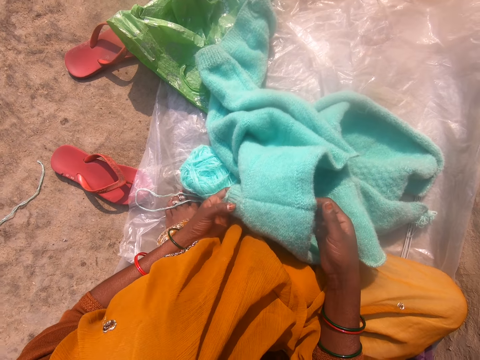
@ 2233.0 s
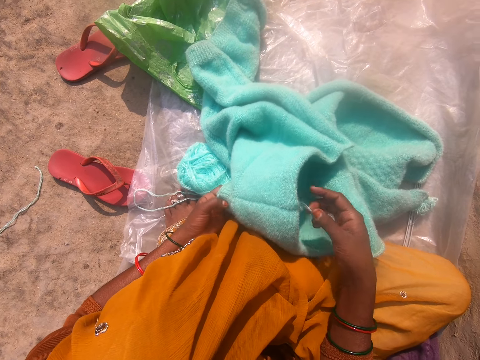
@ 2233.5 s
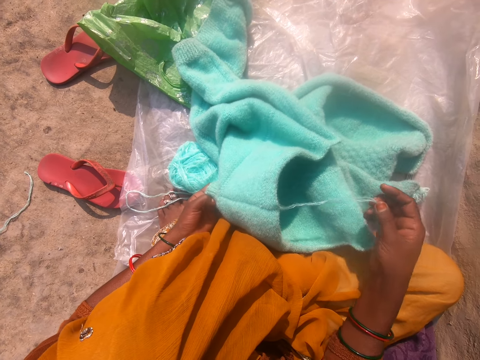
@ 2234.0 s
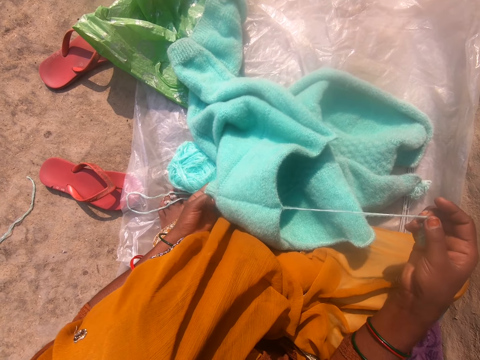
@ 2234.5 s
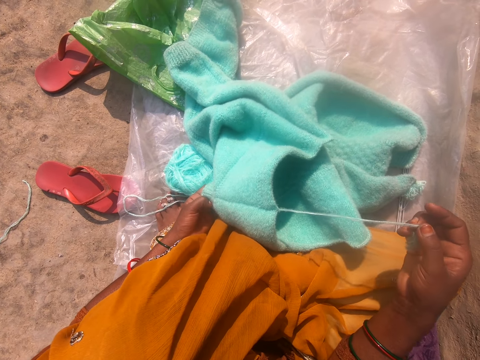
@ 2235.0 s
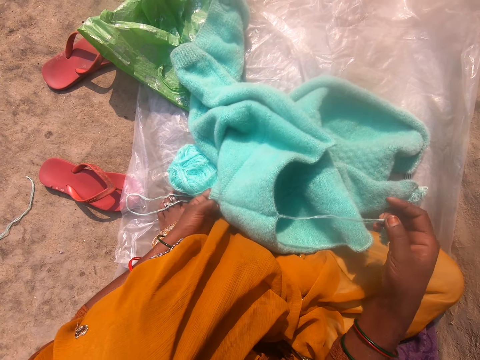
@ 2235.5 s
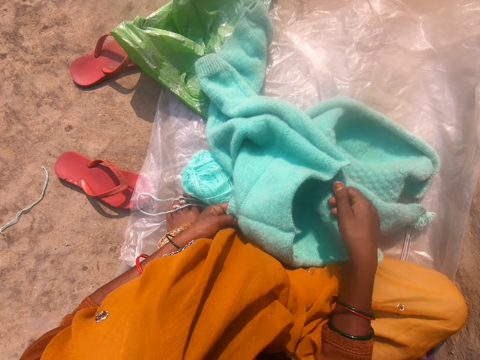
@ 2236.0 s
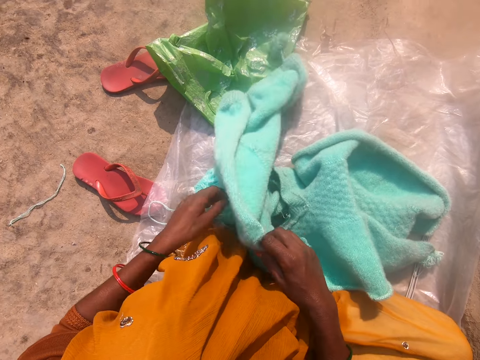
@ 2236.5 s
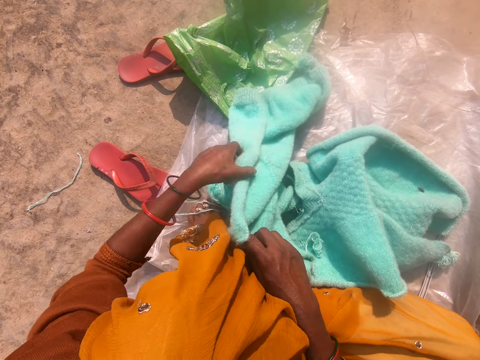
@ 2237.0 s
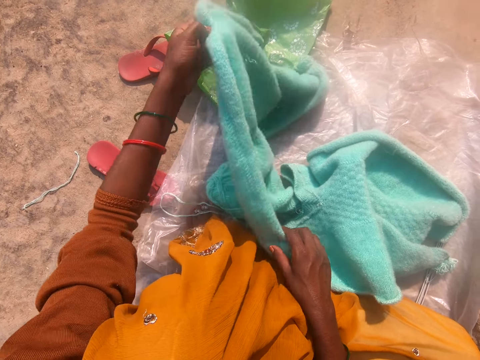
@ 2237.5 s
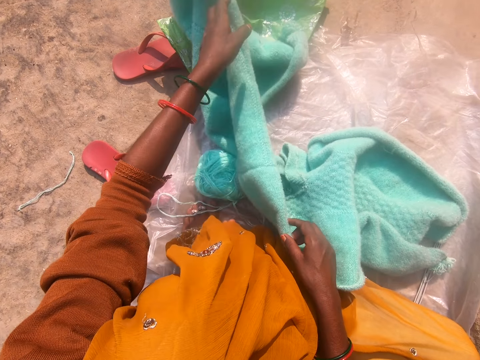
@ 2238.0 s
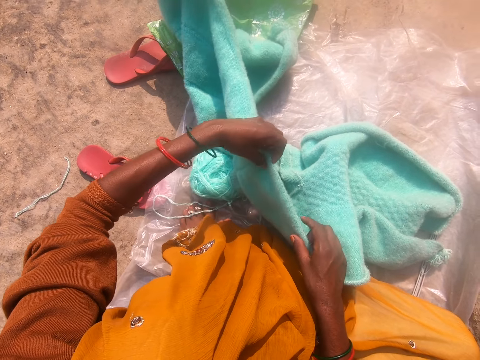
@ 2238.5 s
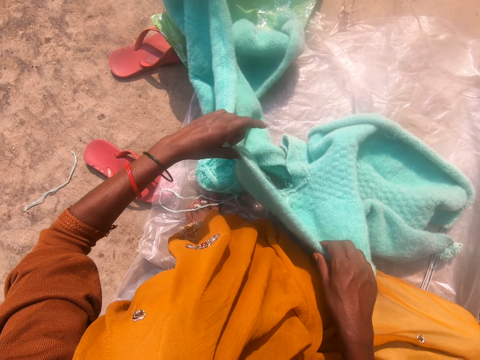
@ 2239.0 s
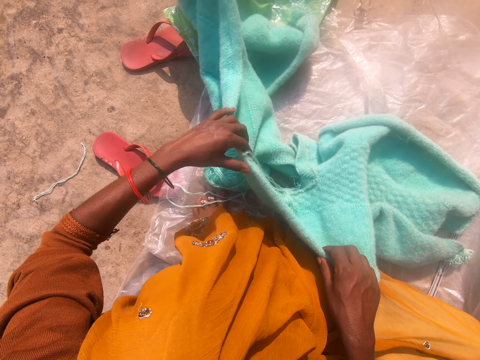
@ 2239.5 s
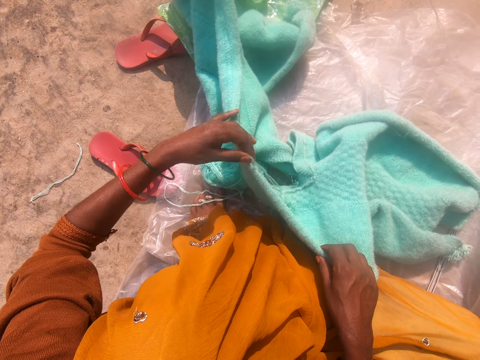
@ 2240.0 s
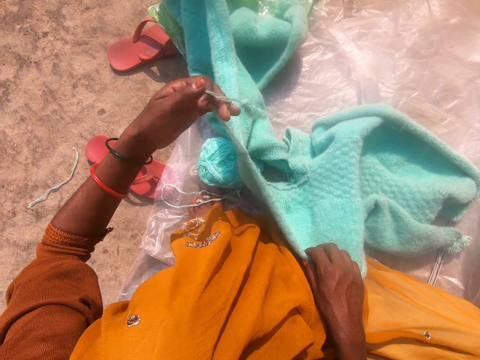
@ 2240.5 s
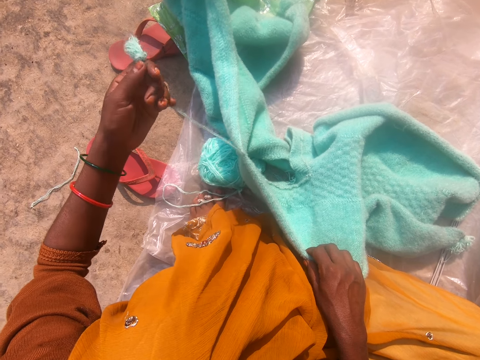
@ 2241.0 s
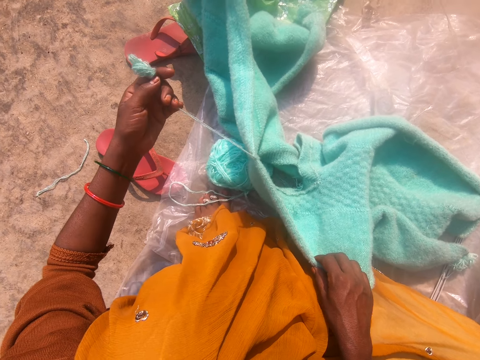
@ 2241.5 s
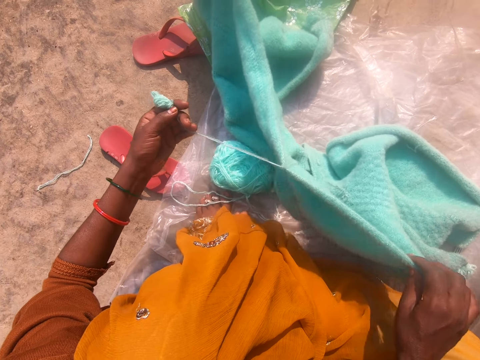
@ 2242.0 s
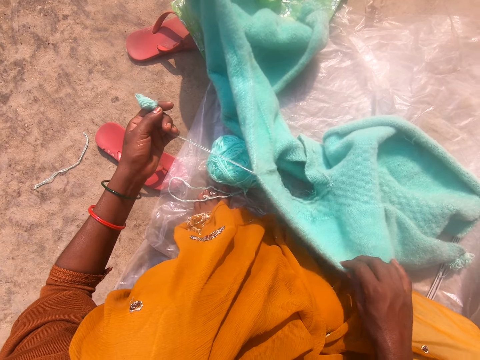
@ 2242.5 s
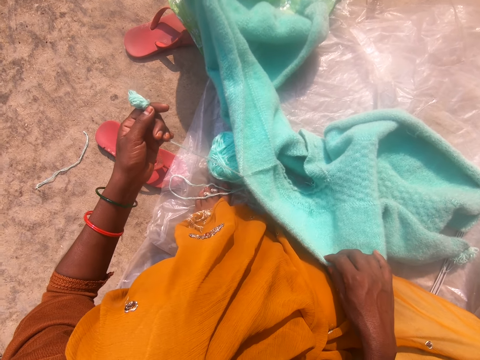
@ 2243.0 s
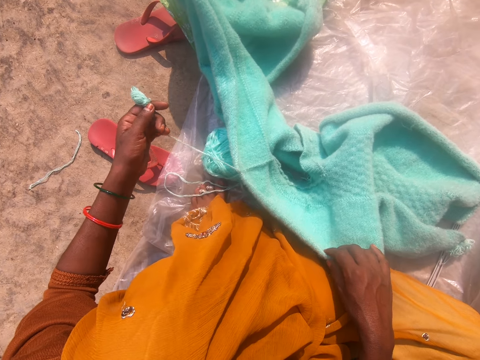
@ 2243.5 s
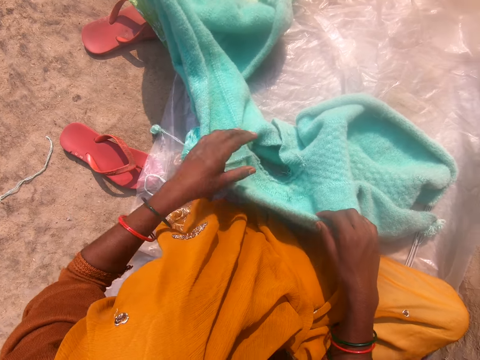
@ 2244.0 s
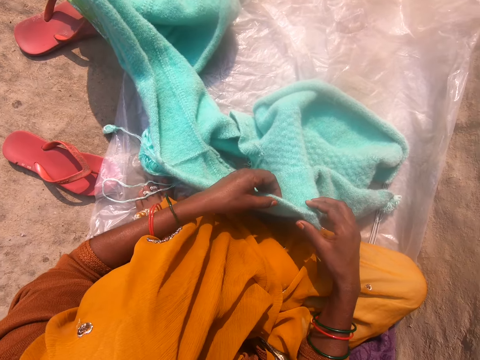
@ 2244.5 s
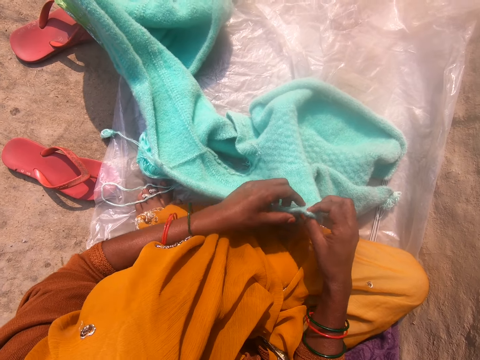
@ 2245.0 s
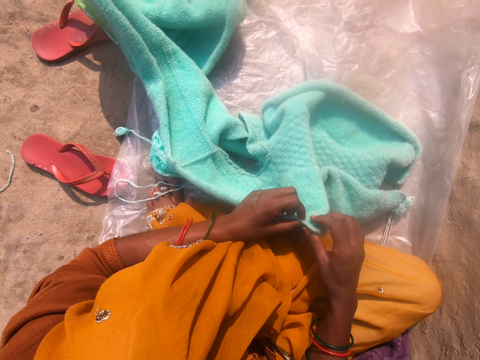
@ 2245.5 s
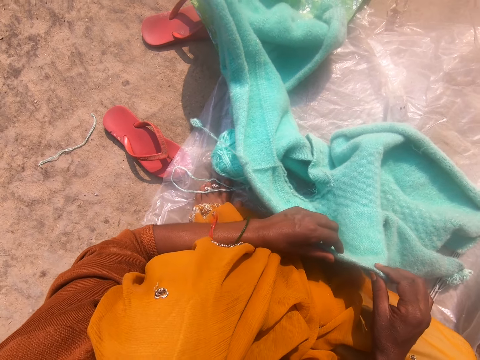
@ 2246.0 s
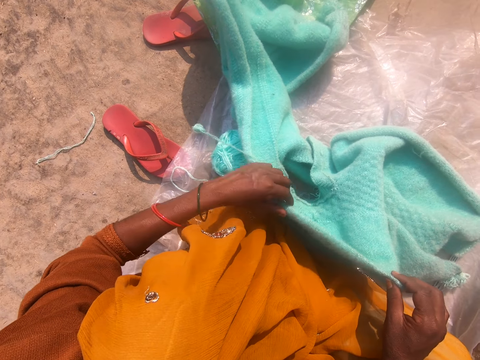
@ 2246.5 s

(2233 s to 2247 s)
The camera wearer pulls out wool from the cardigan with her hand. She drops the wool on the cardigan with her hand. She adjusts the cardigan with both her hands. She pulls out wool from the cardigan with her hand. She holds the yarn. She looks at the fabric. She drops the wool on the polythene sheet with her hand. She looks at the fabric.

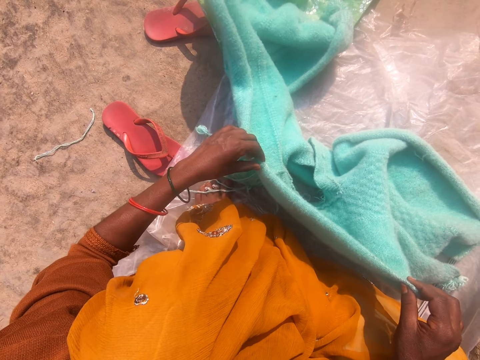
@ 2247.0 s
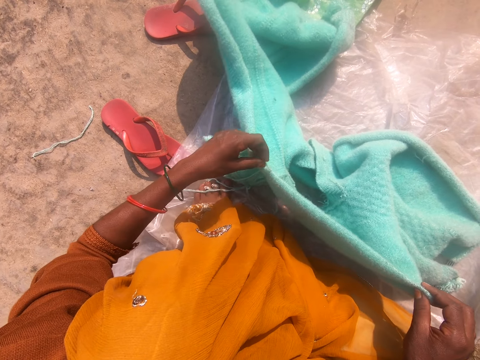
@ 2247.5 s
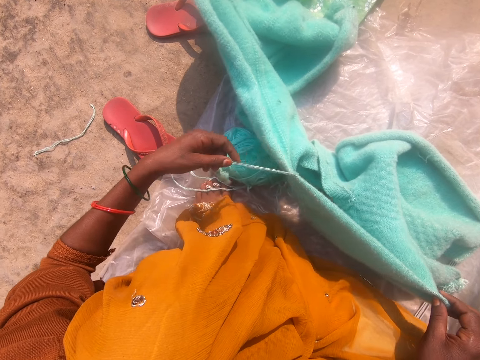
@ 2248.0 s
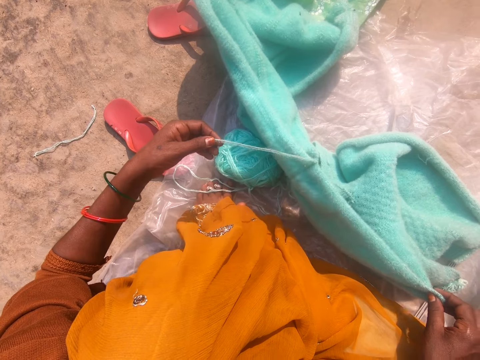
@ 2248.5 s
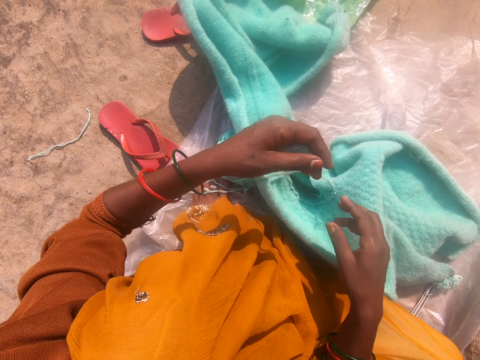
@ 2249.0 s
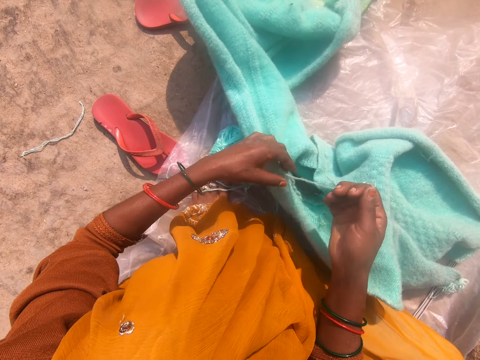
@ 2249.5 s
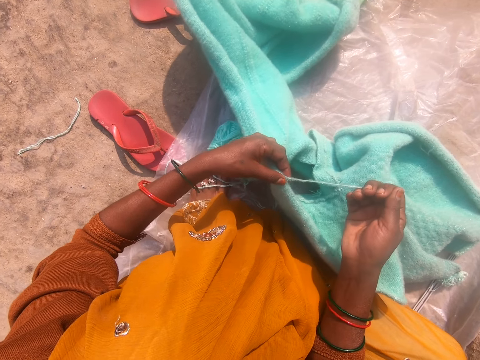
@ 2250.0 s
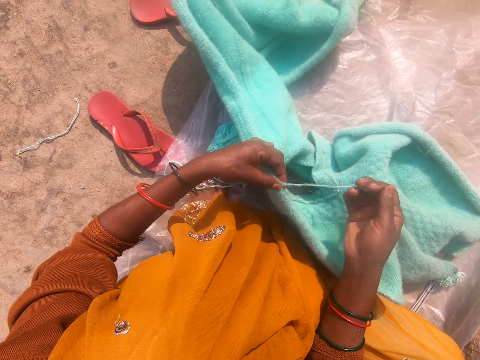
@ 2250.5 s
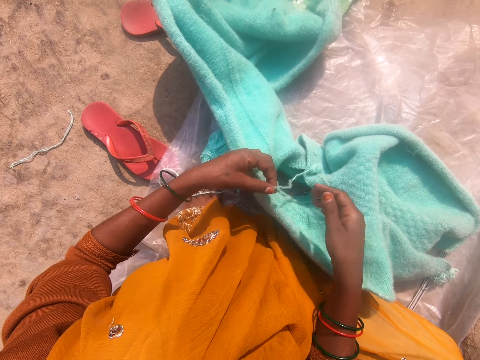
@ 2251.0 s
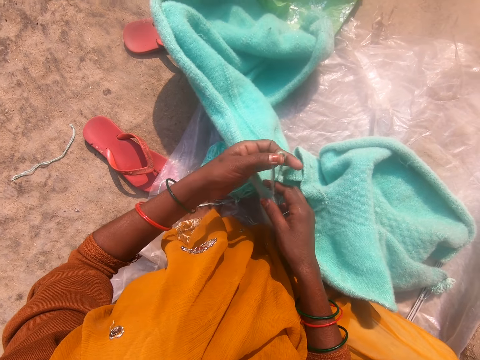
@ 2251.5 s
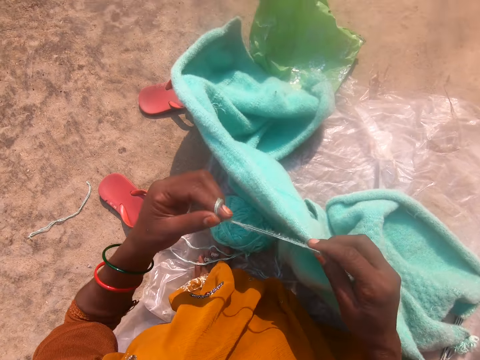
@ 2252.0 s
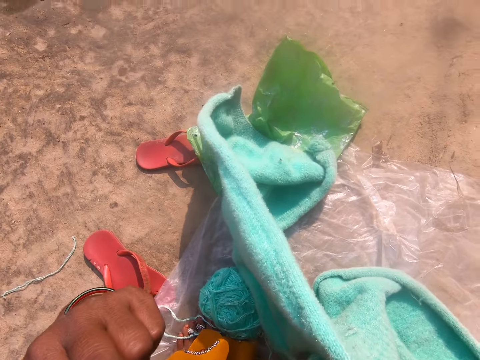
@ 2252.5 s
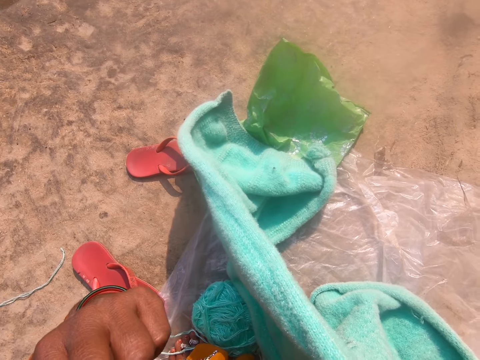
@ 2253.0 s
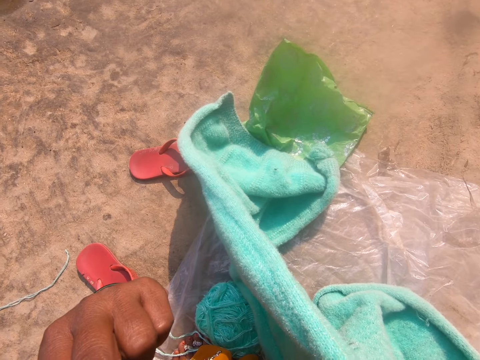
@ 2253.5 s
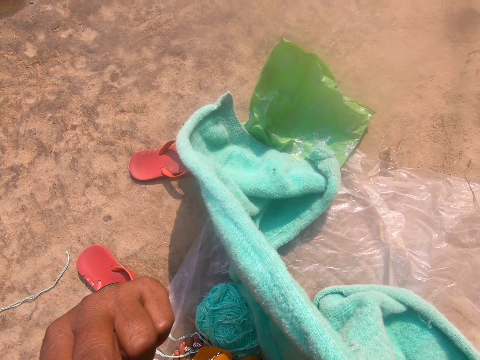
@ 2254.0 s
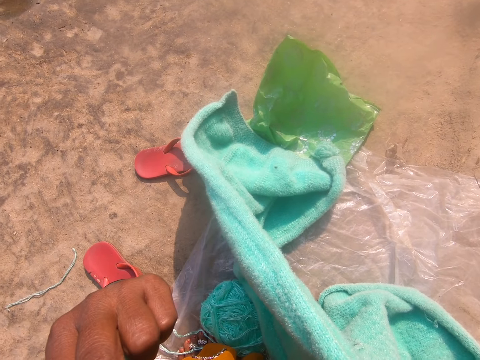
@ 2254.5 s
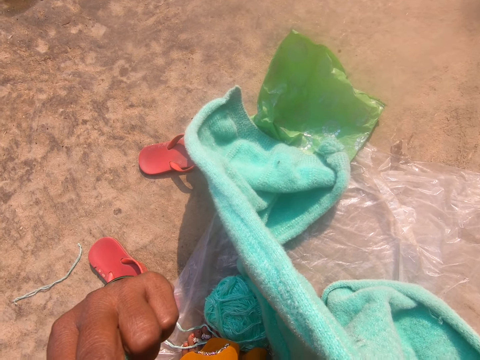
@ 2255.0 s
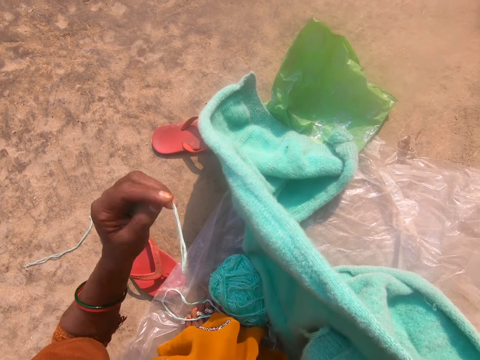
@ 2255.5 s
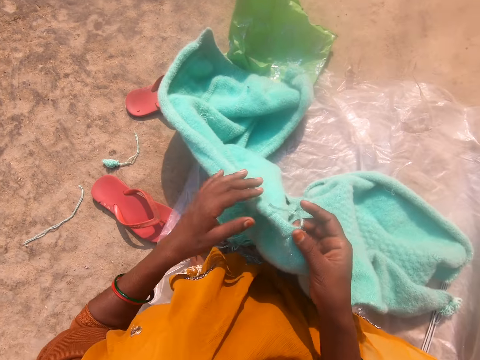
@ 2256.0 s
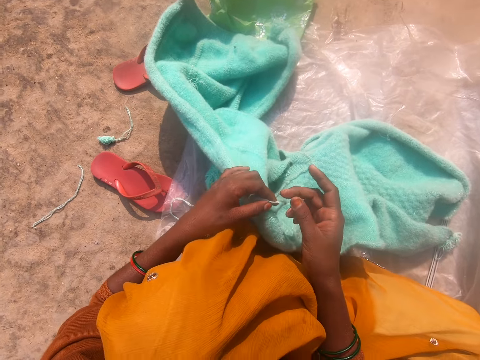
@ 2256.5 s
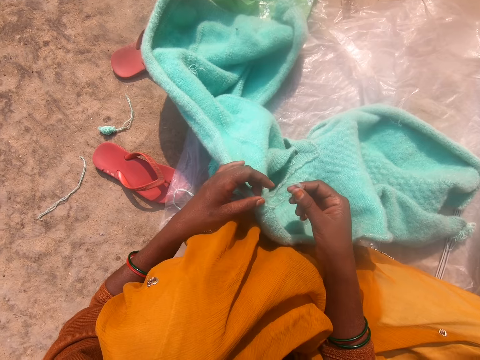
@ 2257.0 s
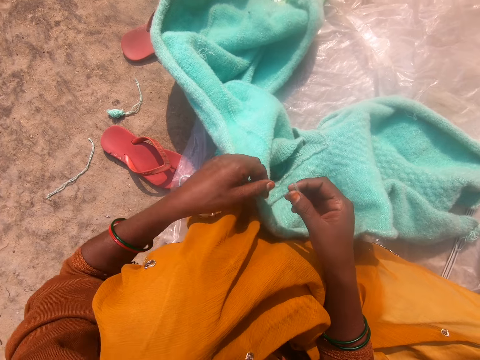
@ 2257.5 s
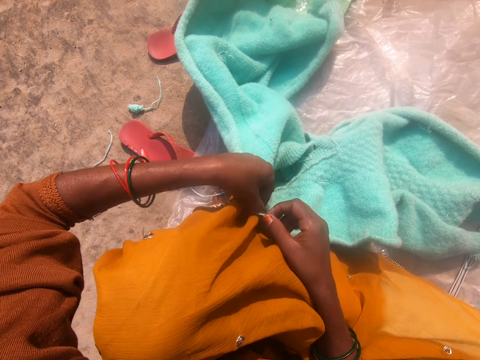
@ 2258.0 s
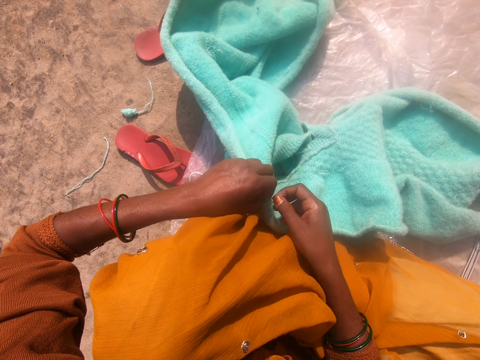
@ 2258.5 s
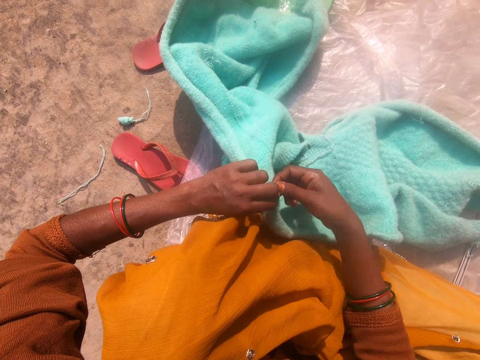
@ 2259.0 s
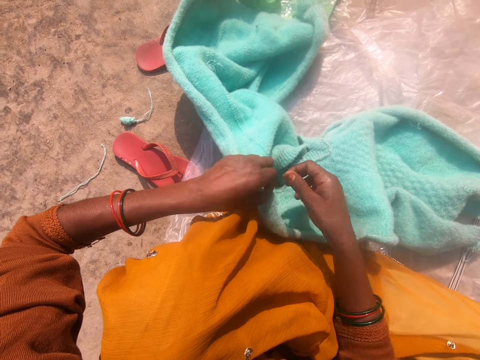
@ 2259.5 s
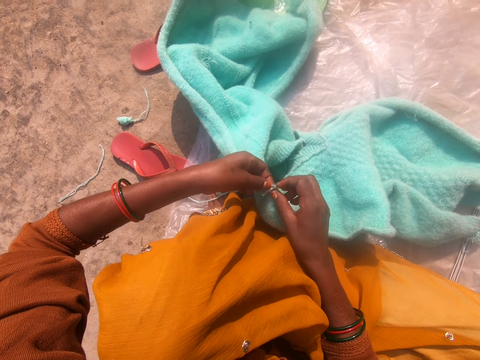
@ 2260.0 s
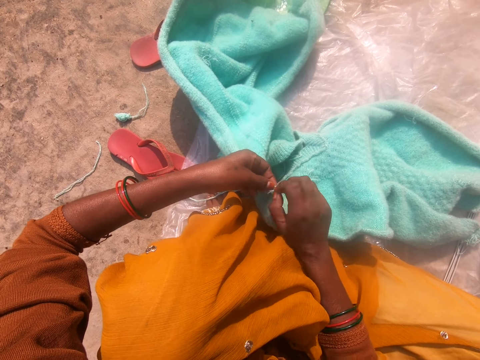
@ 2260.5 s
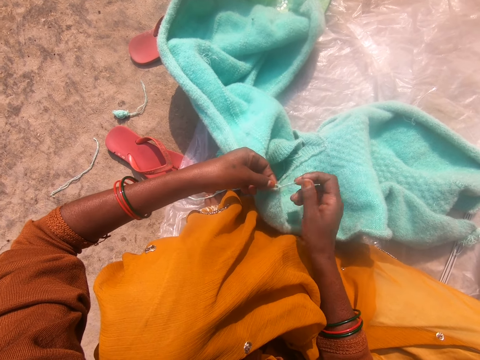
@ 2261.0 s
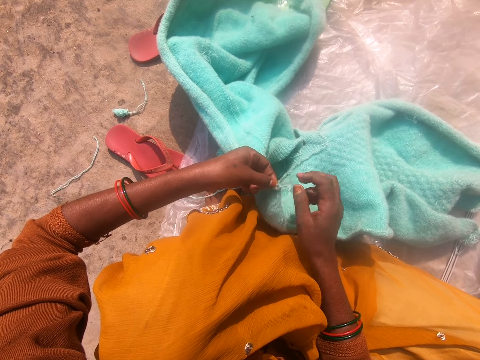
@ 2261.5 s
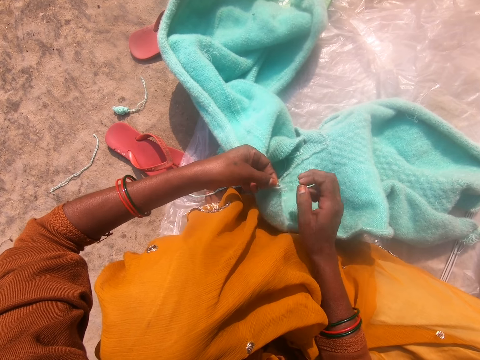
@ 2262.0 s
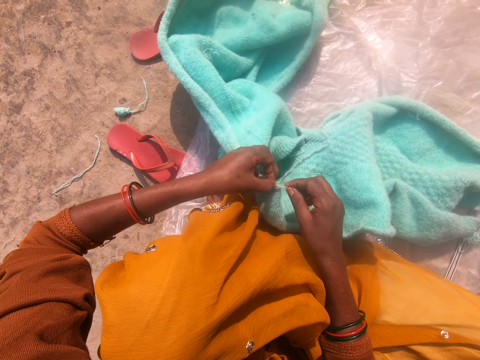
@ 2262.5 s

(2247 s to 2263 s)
The camera wearer pulls out wool from the cardigan with her hand. She holds the yarn. She cuts out the wool with her teeth. She throws away the yarn and looks at the yarn. She ties wool together on the cardigan with both hands. She folds the yarn.
